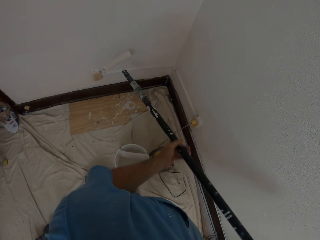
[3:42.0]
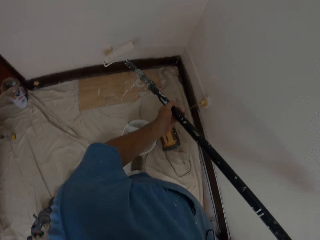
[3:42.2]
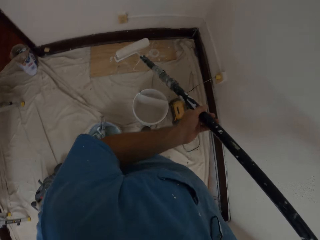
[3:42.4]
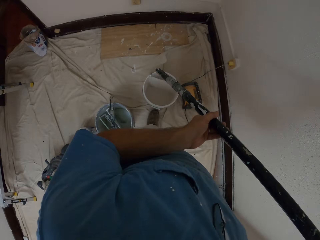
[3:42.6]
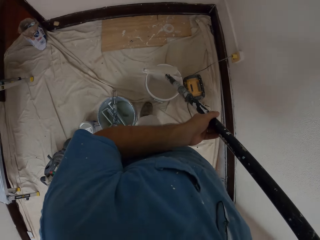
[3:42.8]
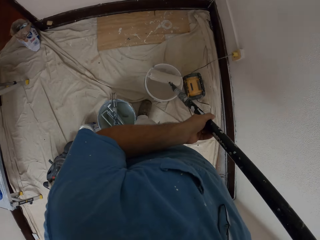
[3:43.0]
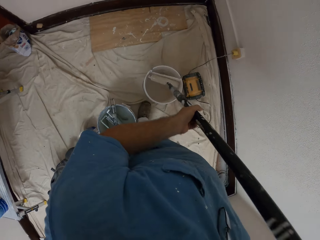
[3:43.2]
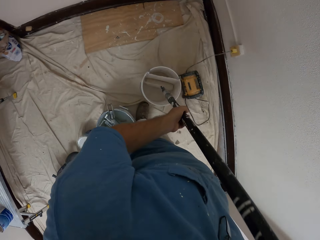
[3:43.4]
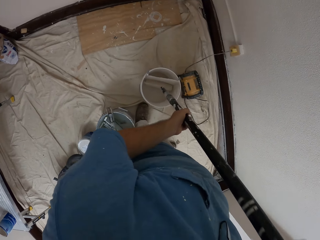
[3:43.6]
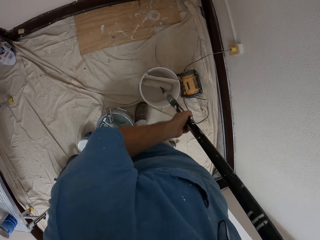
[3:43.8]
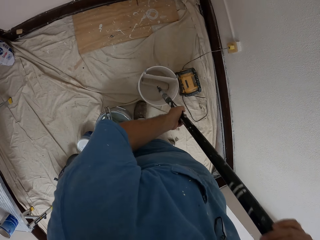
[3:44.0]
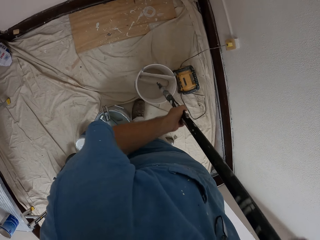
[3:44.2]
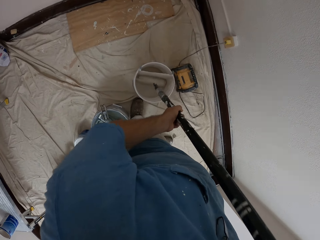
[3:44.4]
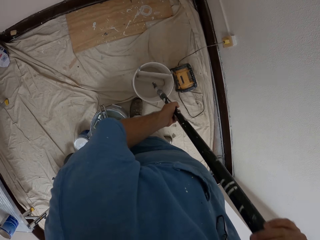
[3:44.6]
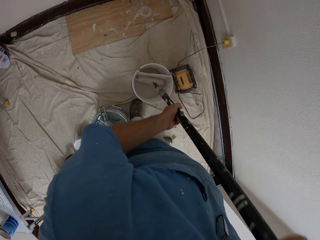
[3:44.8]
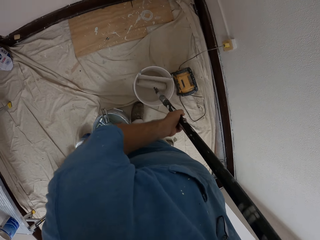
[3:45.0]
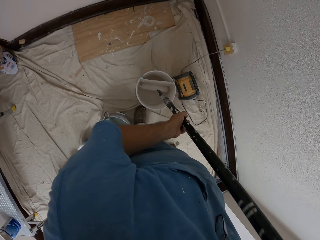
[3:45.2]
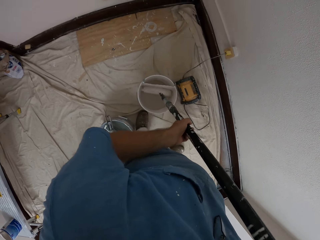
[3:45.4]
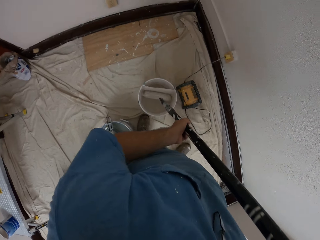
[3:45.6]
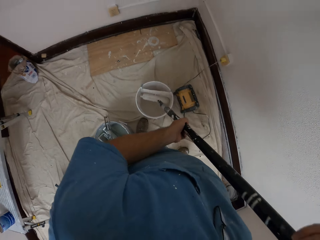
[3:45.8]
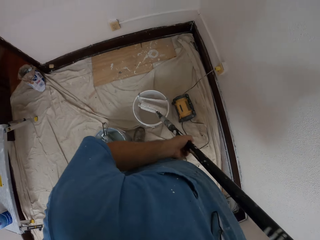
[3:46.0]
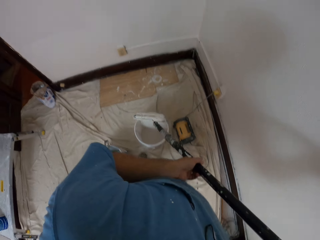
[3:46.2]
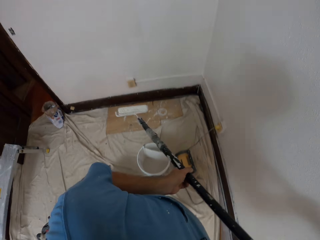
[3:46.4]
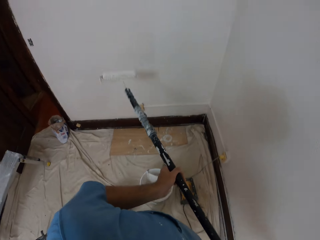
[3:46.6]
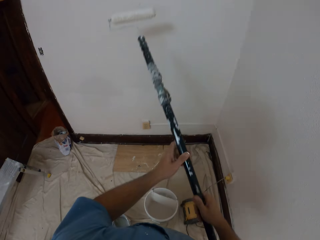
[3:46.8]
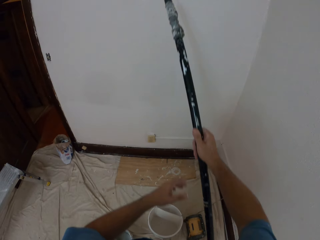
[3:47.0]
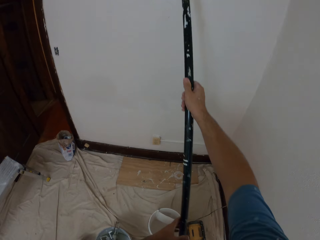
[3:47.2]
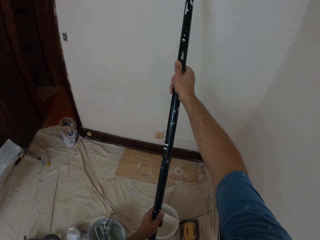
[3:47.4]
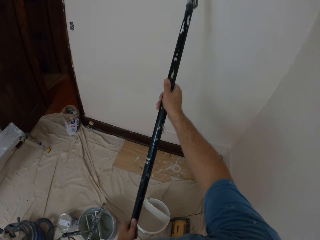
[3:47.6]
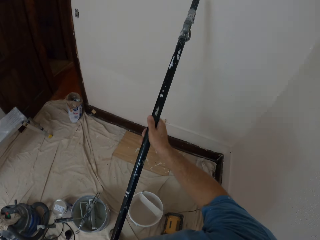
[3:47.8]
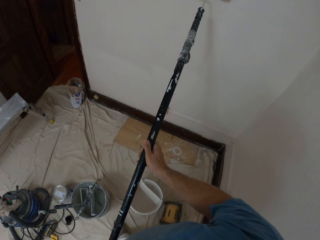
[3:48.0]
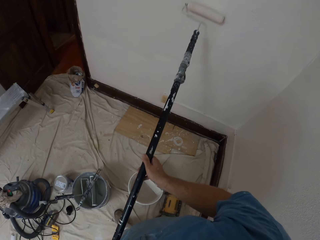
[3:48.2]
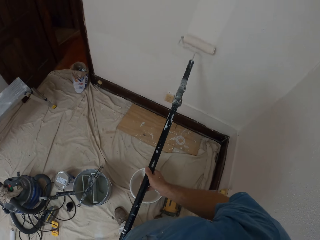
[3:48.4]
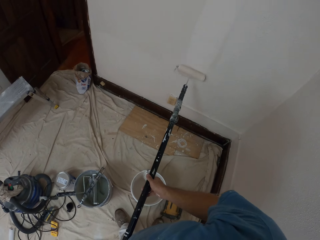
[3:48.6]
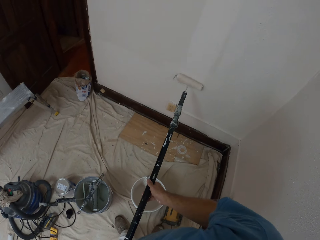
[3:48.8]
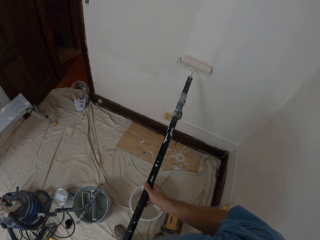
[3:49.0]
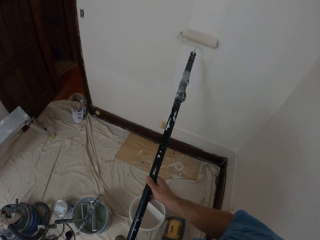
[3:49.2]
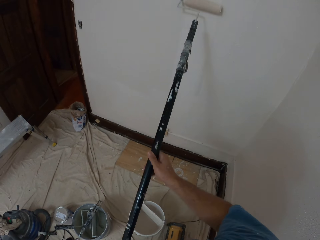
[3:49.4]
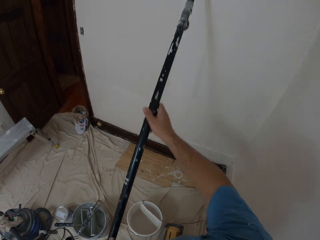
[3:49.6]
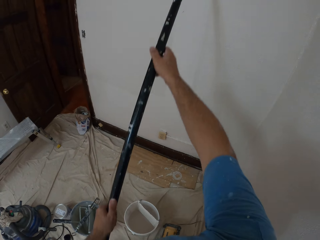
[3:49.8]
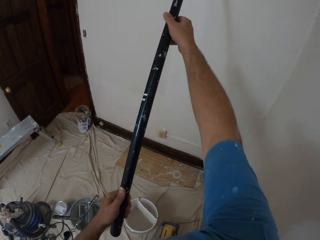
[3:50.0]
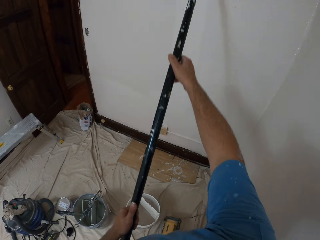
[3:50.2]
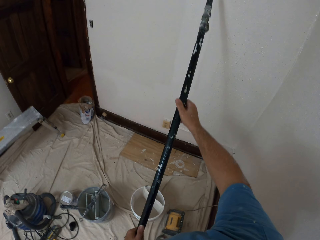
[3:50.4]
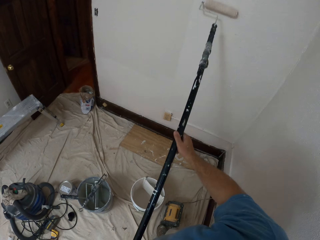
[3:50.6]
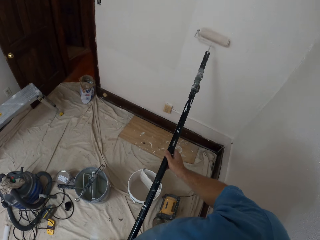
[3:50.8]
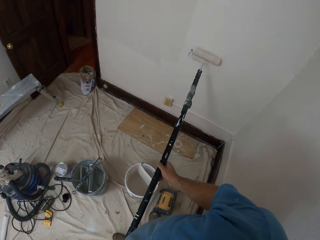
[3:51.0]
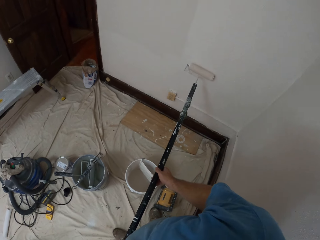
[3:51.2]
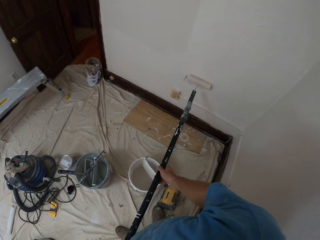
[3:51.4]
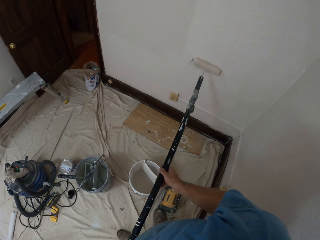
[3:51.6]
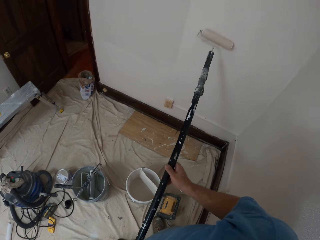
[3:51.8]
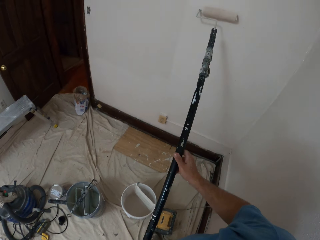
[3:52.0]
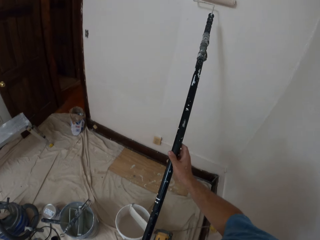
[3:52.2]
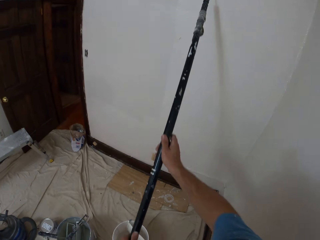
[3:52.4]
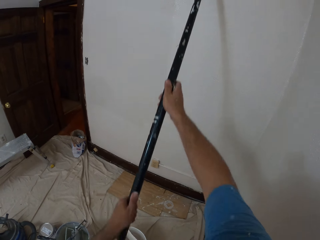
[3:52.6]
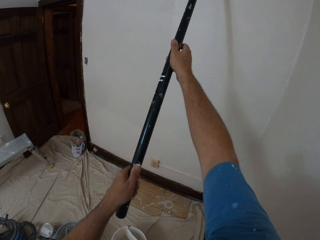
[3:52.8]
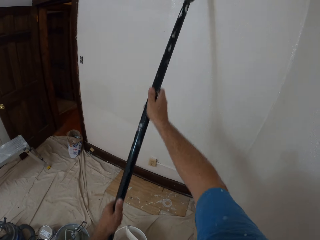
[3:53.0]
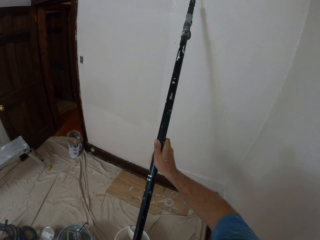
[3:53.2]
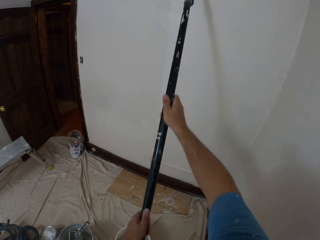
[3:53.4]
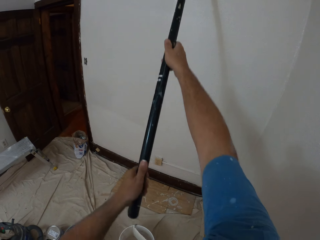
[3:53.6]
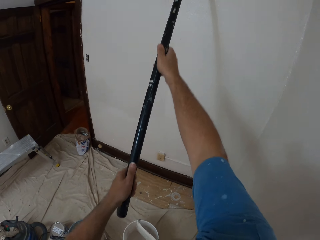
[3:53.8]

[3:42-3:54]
The camera wearer dips the extendable paint roller into the bucket of paint with both hands. They paint the walls with the extendable paint roller in both hands.

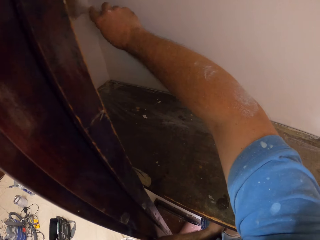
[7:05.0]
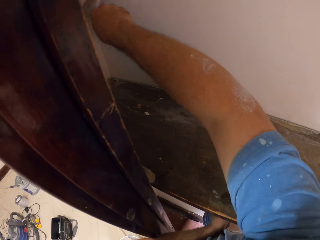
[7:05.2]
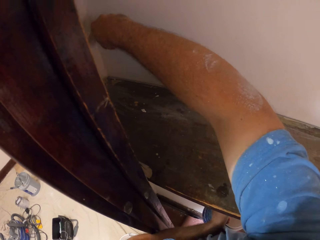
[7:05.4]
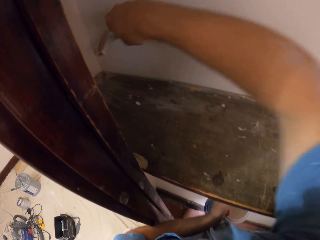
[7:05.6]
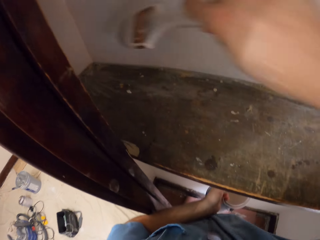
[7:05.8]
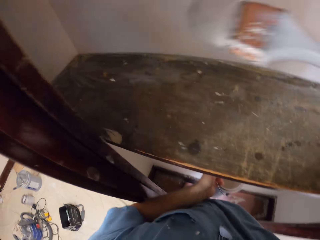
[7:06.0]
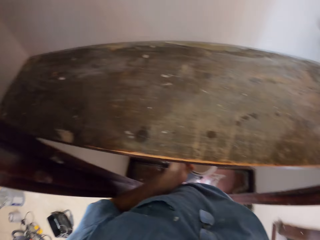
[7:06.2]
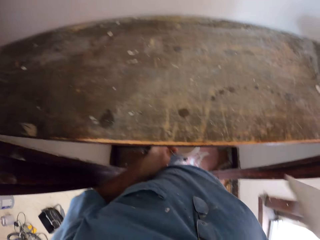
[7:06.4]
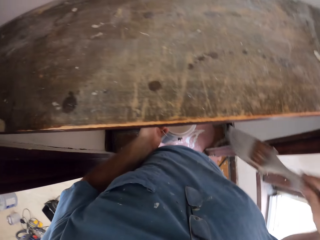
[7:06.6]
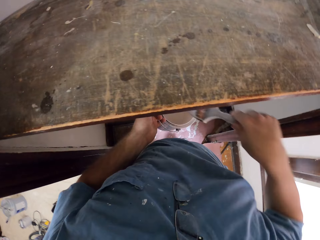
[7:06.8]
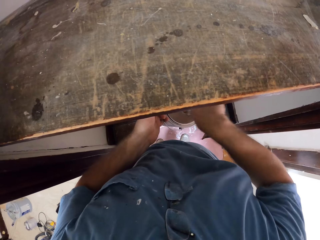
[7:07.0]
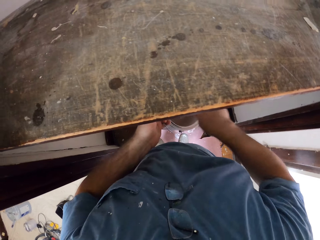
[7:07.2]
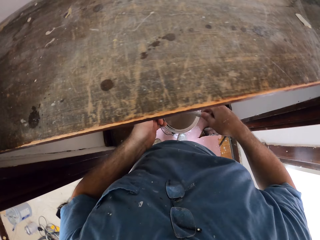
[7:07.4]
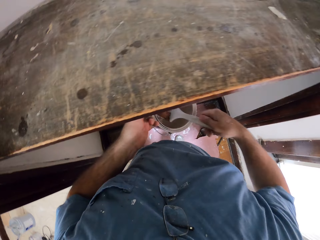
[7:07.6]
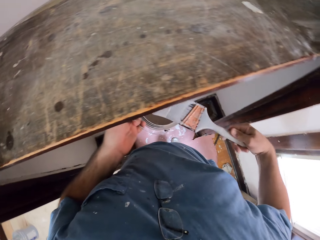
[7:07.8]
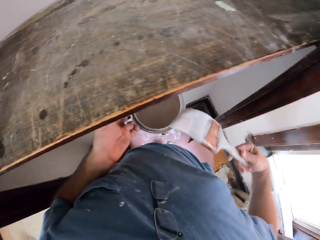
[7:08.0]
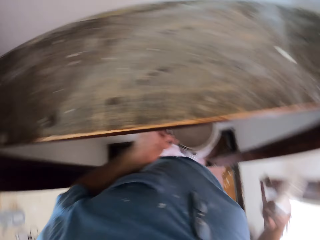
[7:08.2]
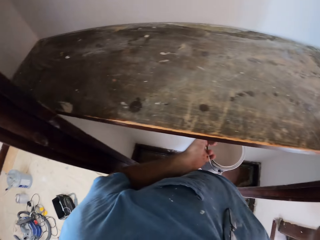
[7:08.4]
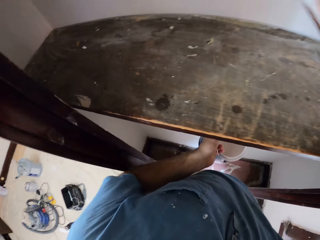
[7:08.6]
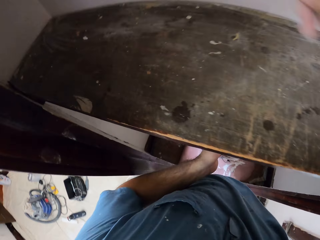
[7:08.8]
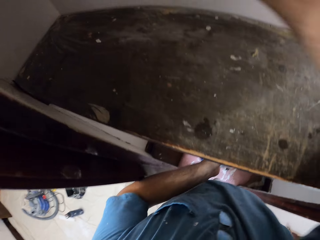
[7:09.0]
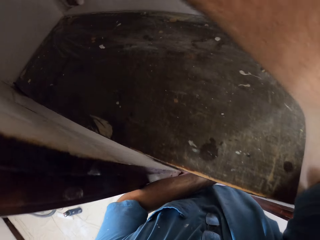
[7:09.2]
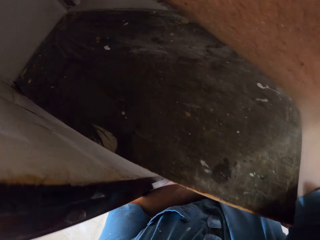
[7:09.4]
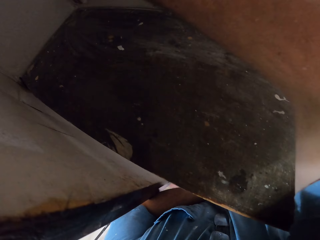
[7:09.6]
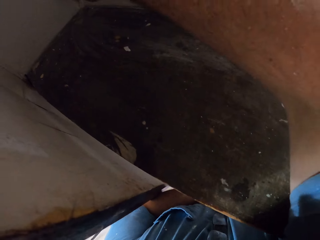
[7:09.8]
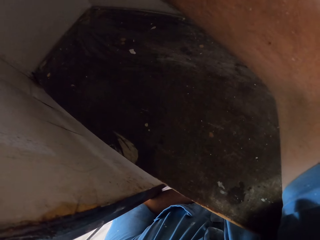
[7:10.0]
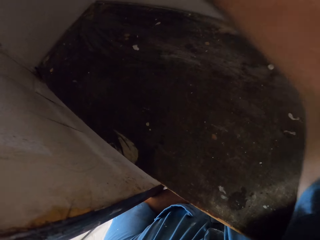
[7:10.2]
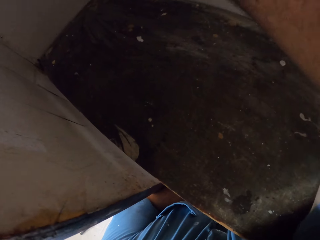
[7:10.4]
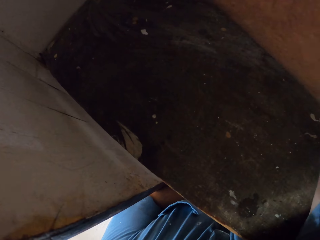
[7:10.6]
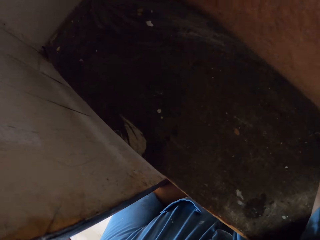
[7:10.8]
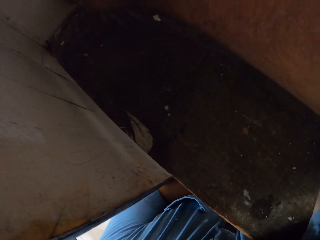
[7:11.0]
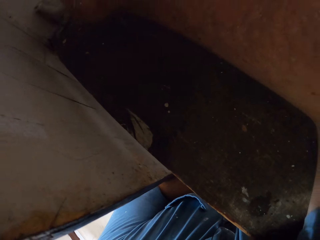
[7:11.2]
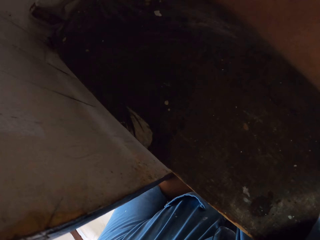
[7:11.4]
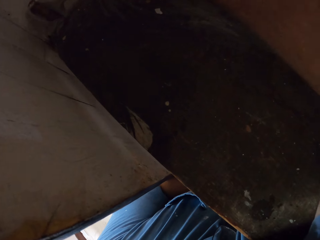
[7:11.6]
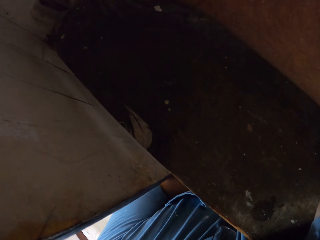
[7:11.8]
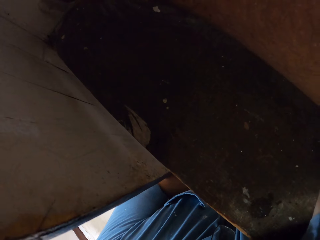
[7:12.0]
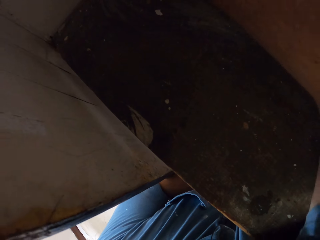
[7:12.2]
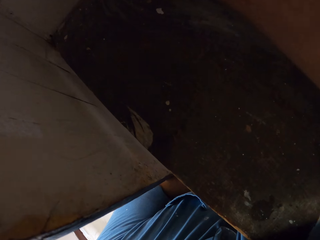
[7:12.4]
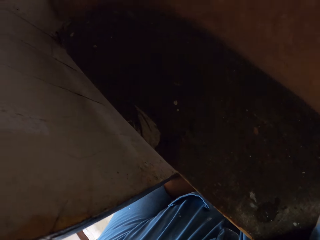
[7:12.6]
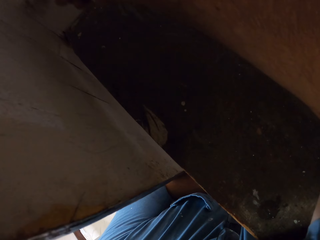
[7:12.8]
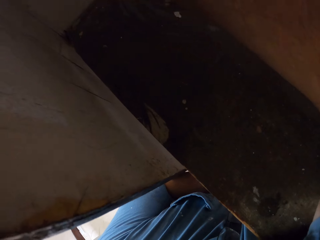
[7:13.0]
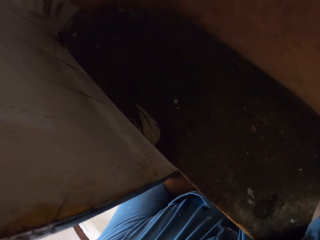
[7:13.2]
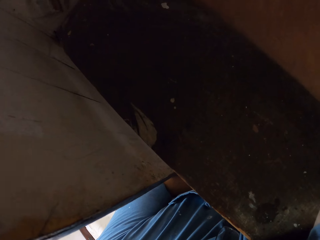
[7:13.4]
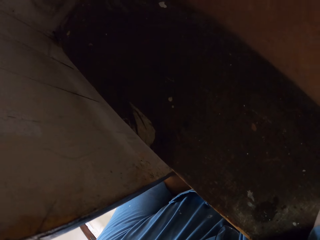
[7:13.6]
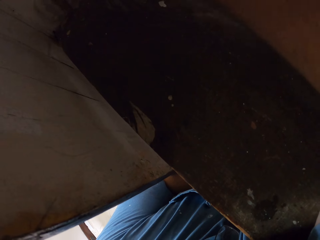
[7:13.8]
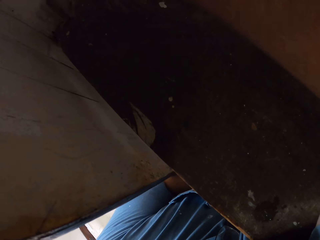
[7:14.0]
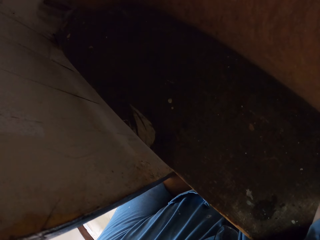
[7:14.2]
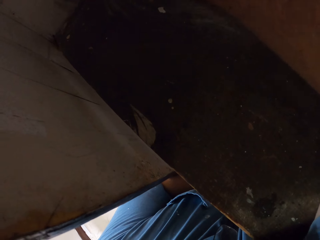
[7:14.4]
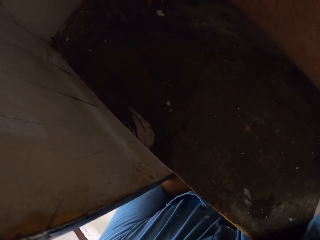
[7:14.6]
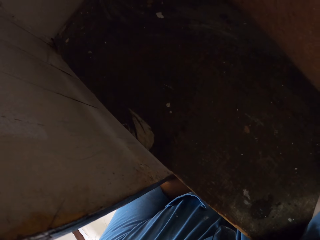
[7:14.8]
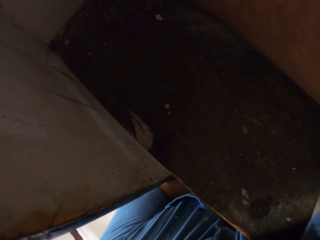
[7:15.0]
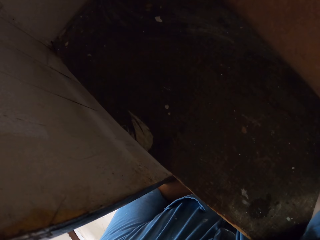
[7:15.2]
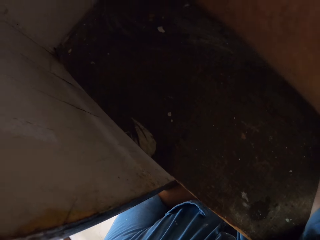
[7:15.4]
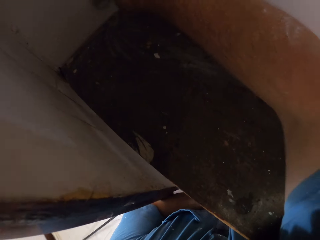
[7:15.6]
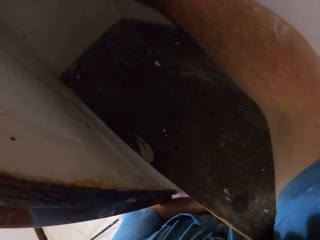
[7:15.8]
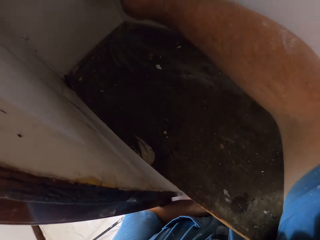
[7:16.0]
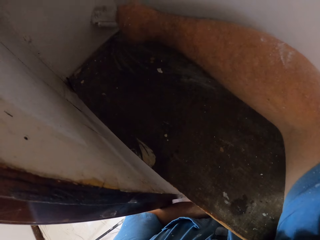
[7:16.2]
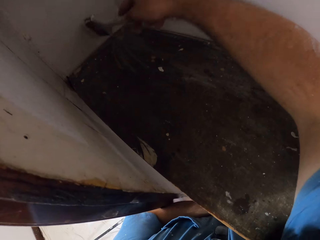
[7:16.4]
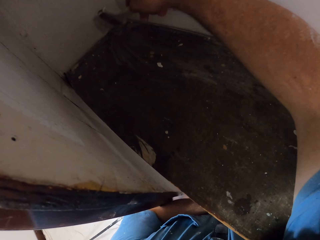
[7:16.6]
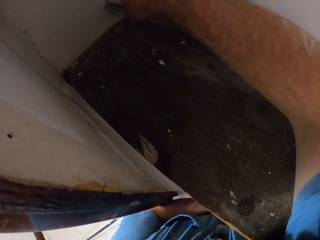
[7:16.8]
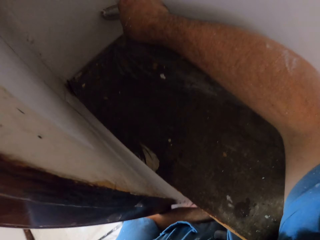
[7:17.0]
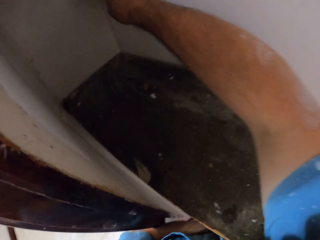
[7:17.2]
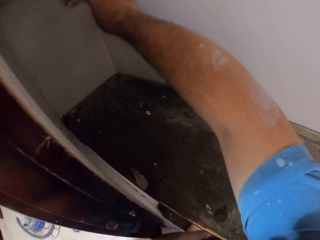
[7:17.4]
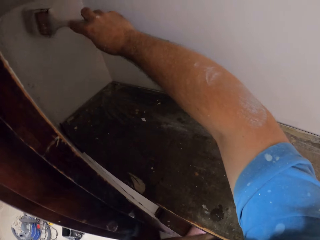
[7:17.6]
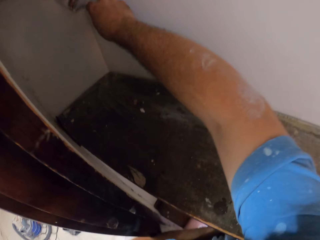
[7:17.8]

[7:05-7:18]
The camera wearer scoops paint from the aluminum paint bucket with the paint brush. They paint the closet wall.
